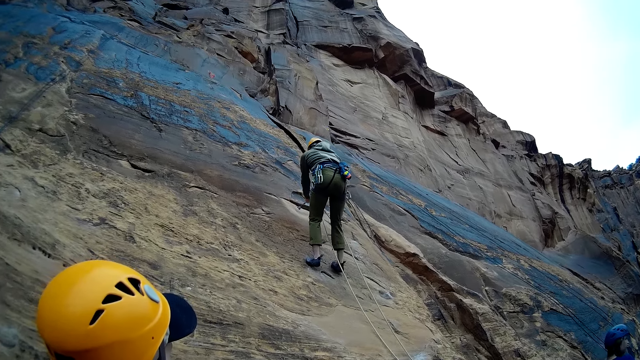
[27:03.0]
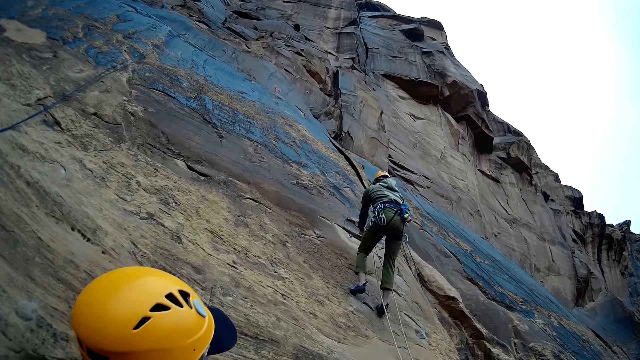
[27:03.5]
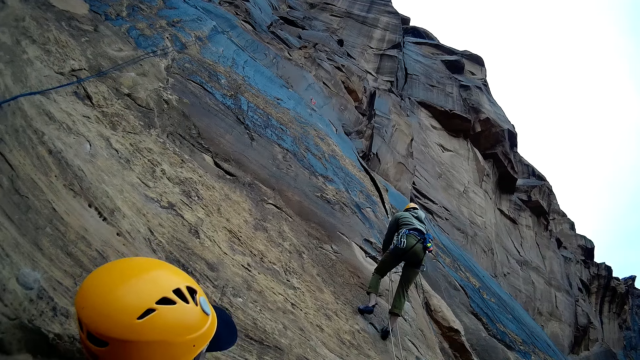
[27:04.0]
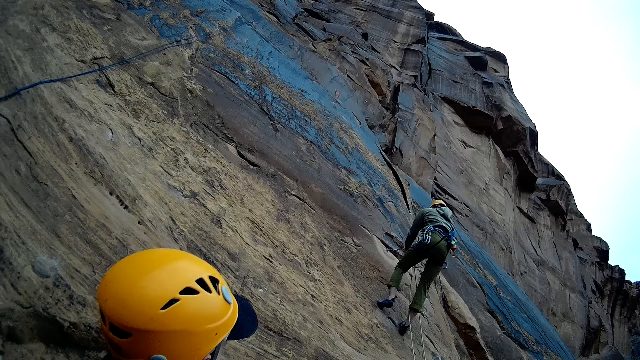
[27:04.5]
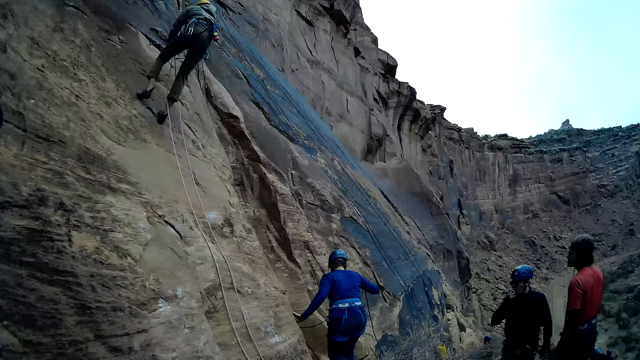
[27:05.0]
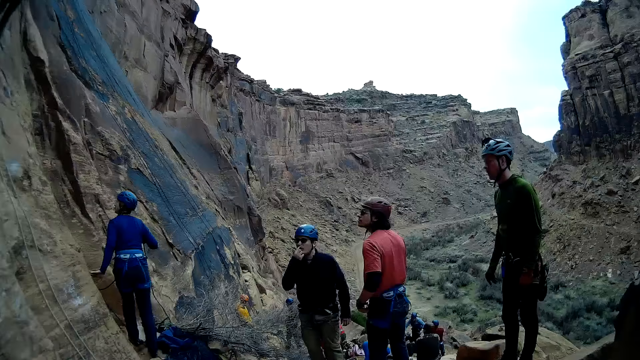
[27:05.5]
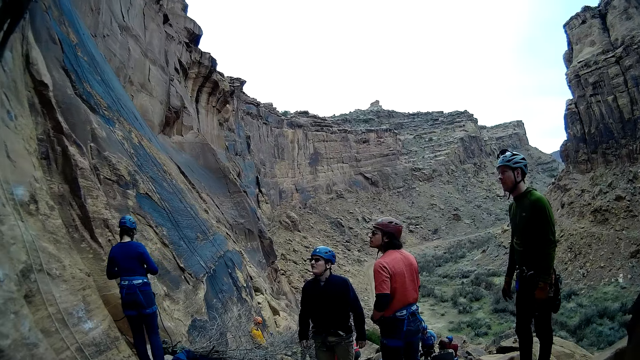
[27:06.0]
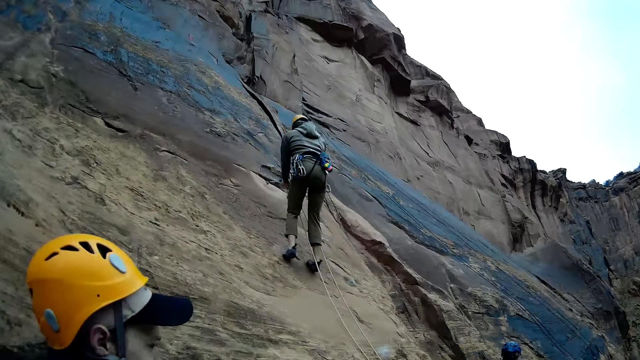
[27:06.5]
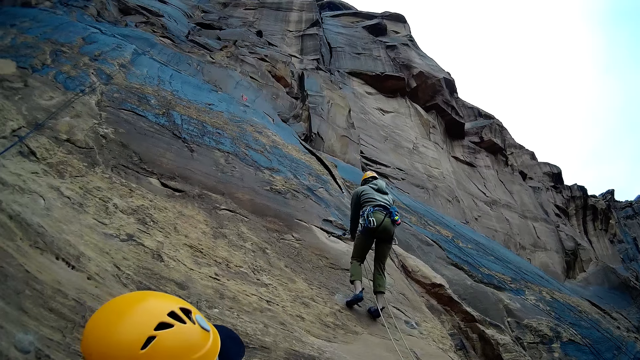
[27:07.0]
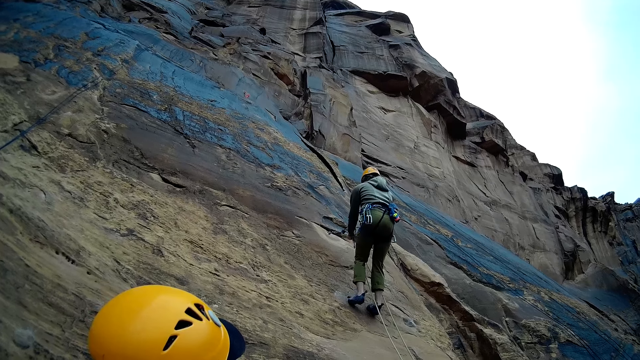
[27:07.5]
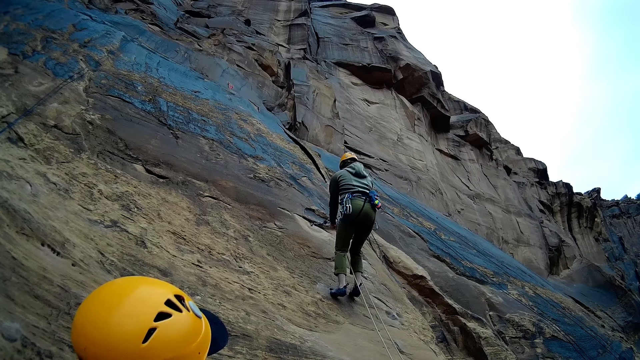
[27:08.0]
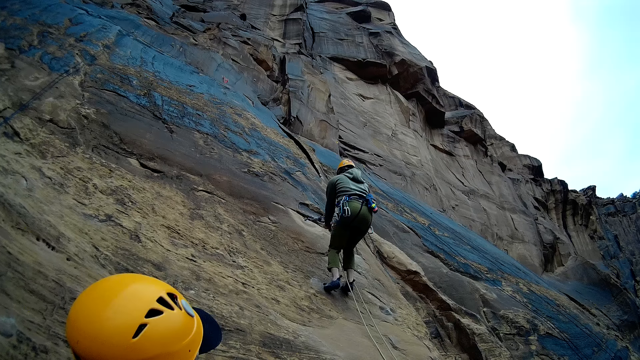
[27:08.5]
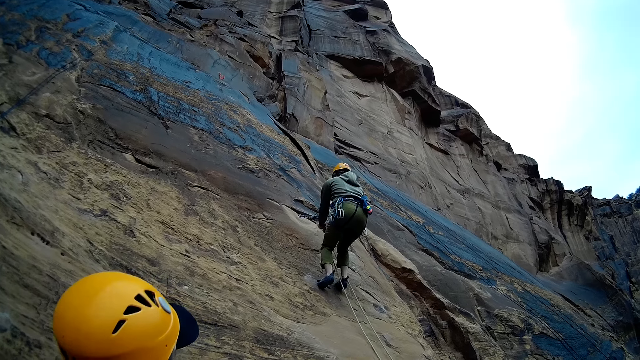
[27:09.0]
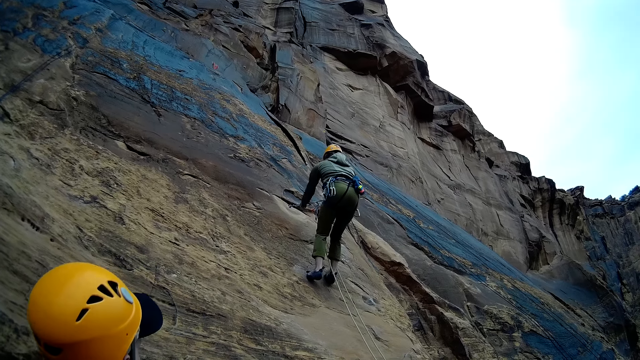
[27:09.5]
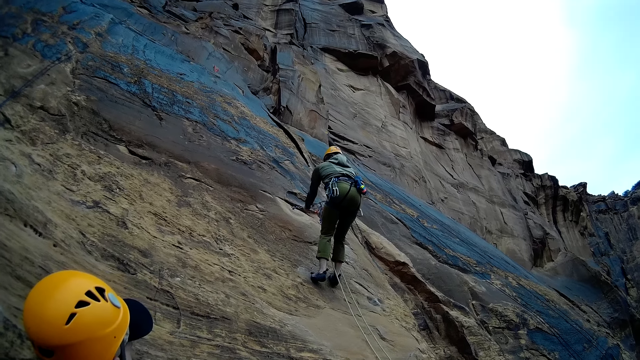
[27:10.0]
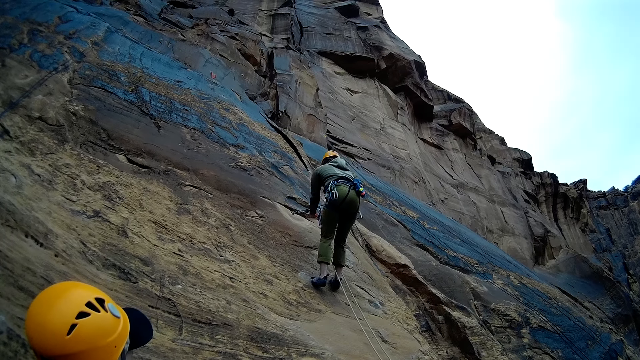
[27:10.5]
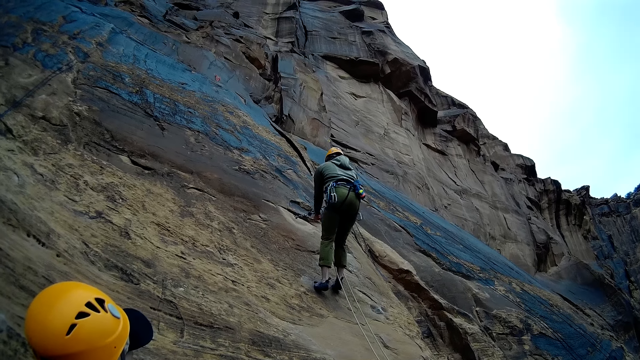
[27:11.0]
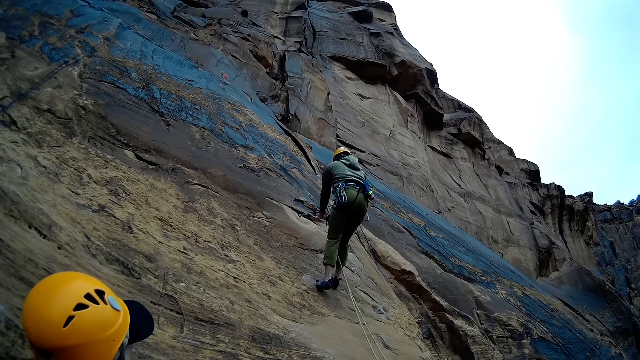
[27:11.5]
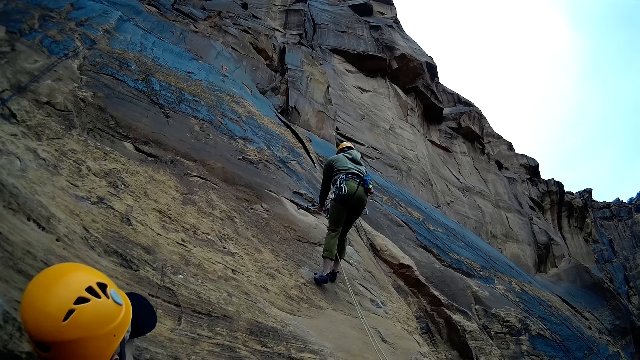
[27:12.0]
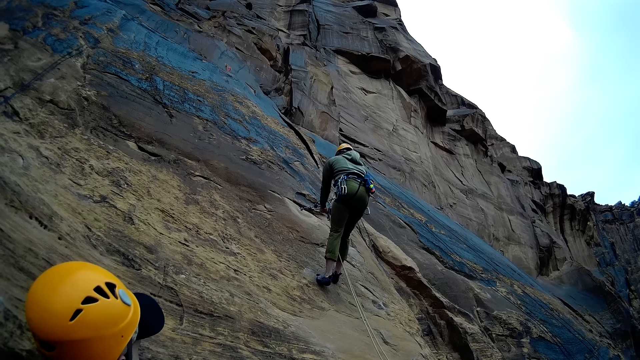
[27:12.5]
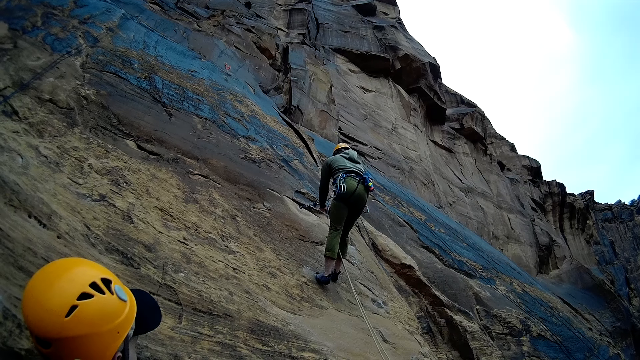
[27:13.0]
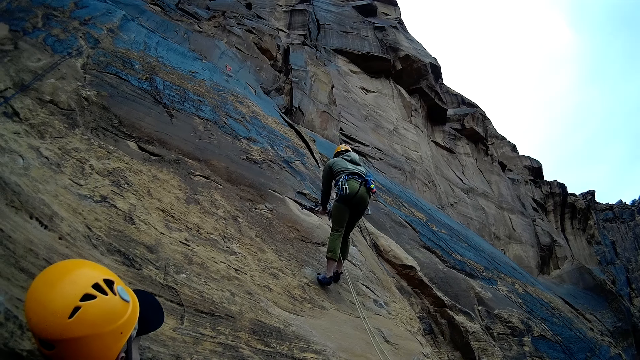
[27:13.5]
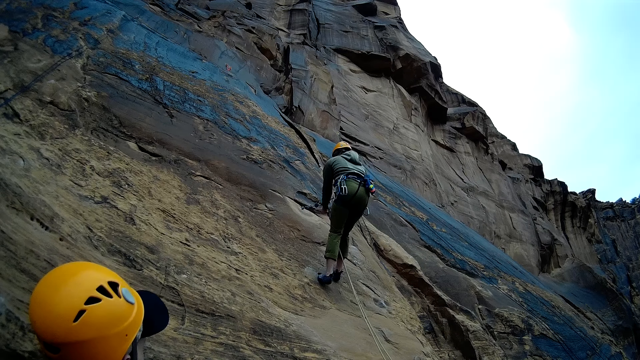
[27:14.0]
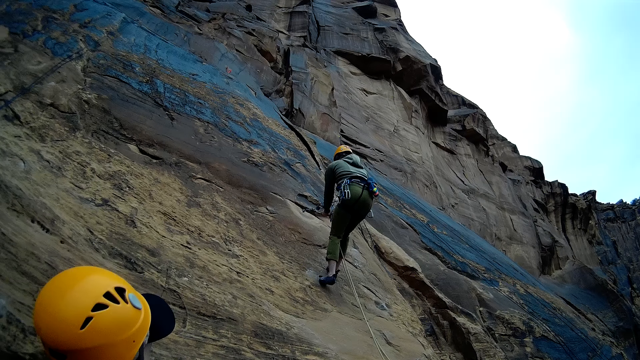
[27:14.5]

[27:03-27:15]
The mountain climber pulls an ice axe on the mountain.

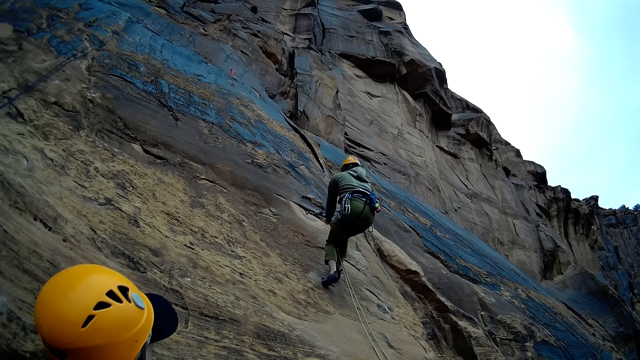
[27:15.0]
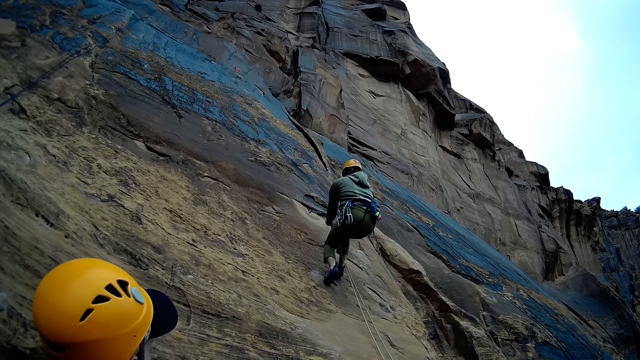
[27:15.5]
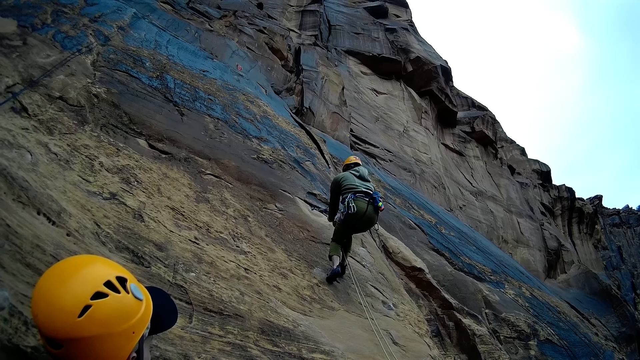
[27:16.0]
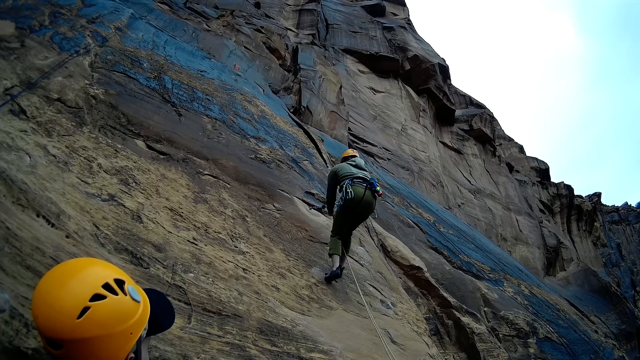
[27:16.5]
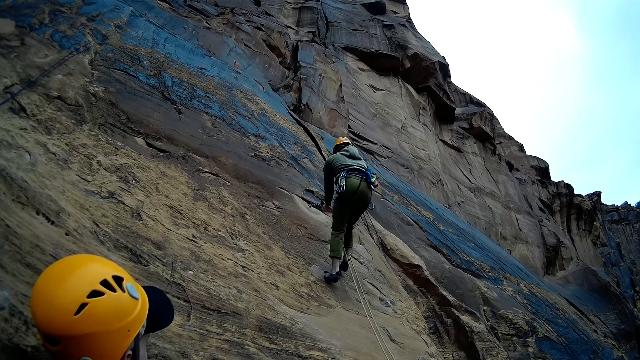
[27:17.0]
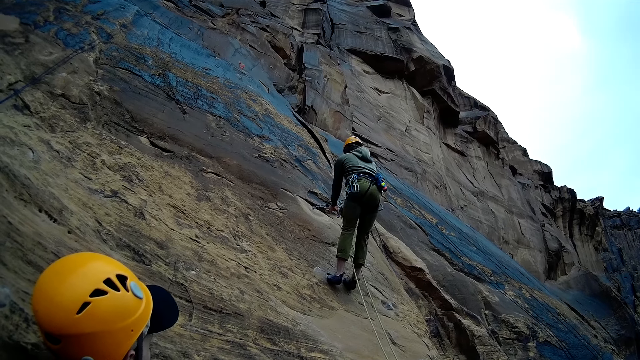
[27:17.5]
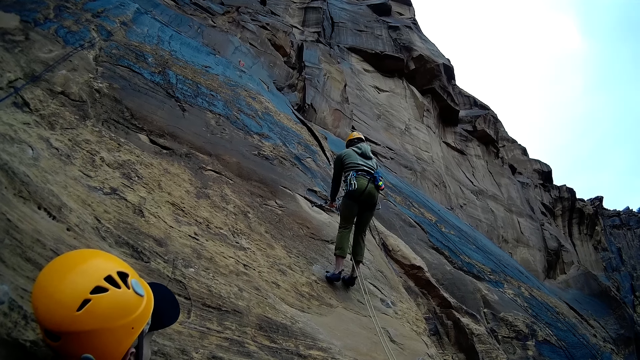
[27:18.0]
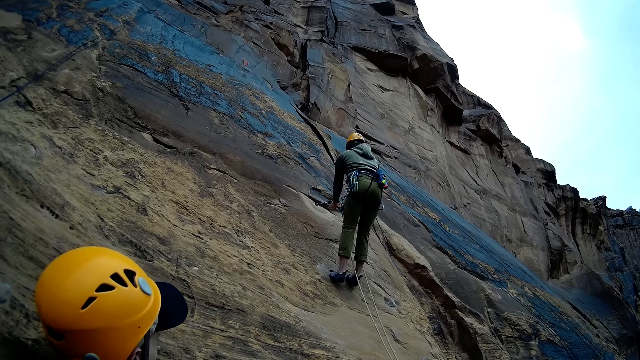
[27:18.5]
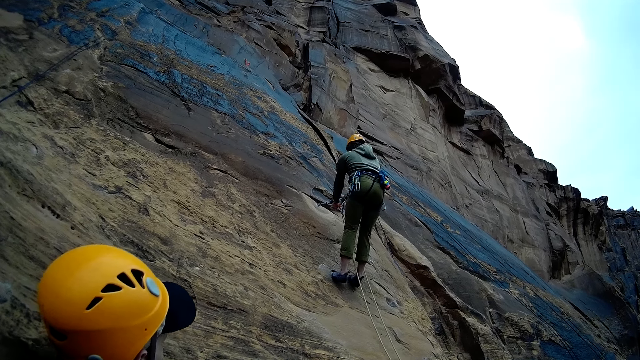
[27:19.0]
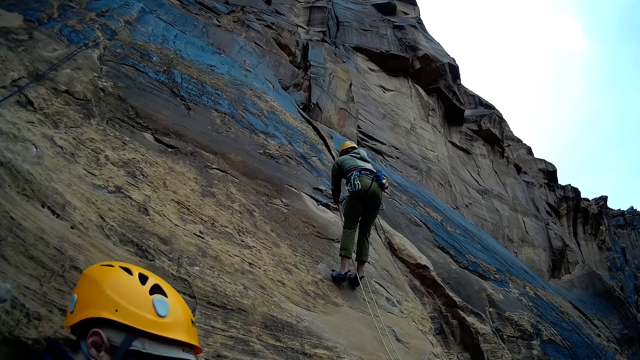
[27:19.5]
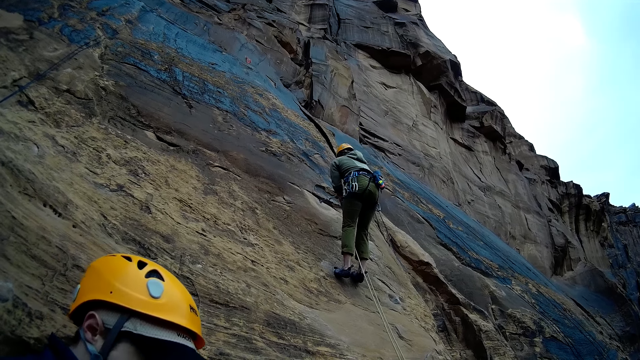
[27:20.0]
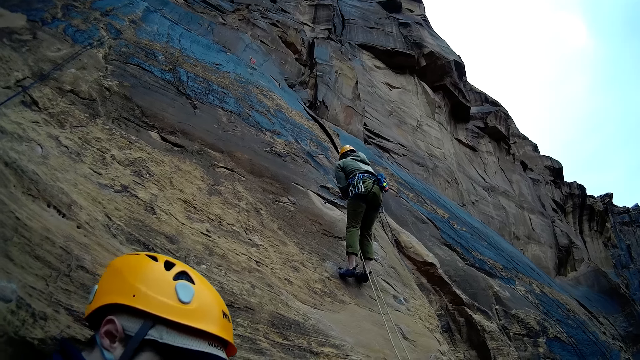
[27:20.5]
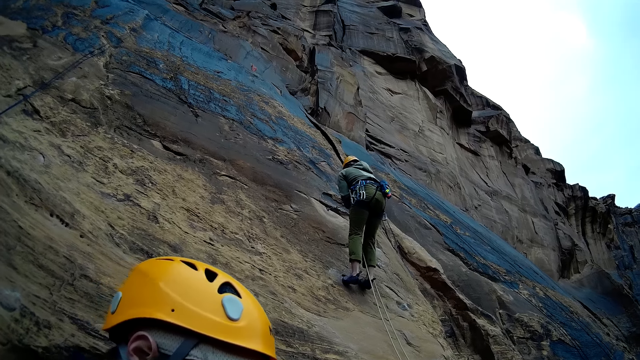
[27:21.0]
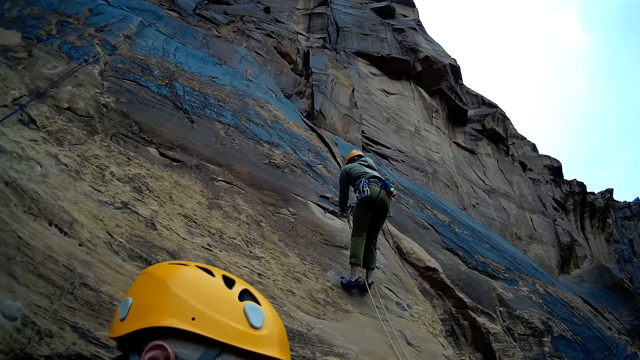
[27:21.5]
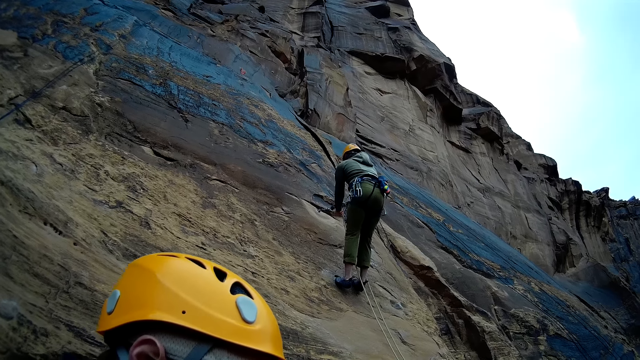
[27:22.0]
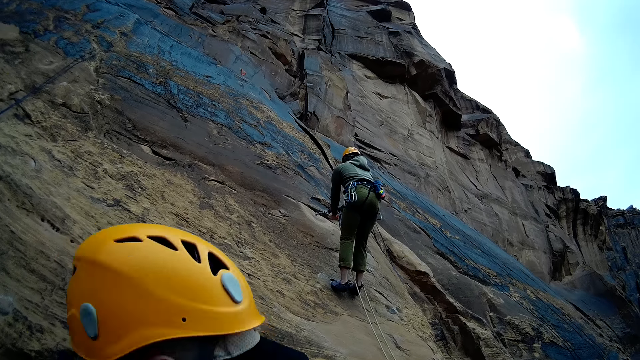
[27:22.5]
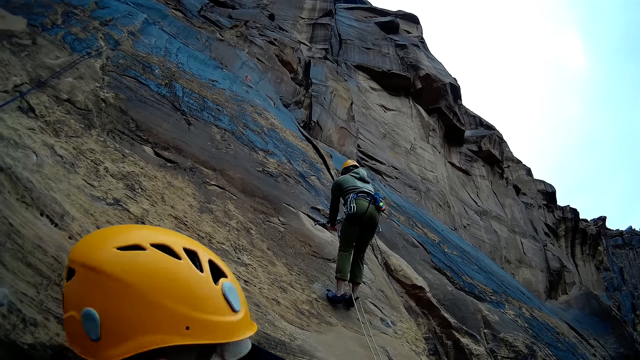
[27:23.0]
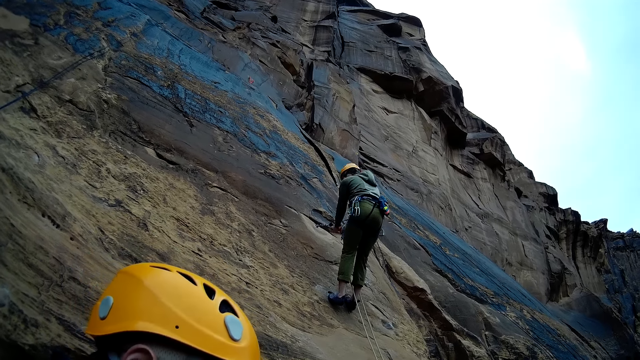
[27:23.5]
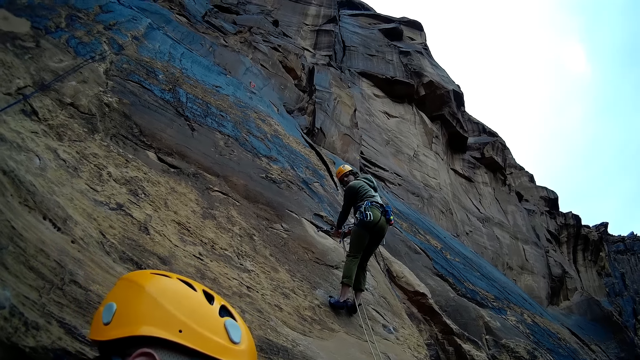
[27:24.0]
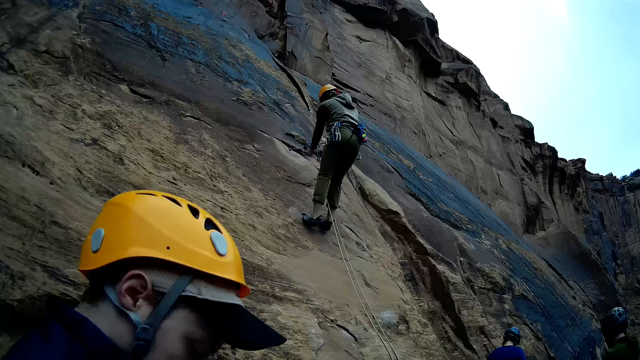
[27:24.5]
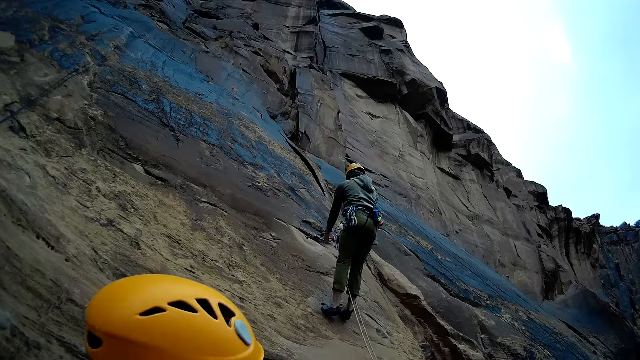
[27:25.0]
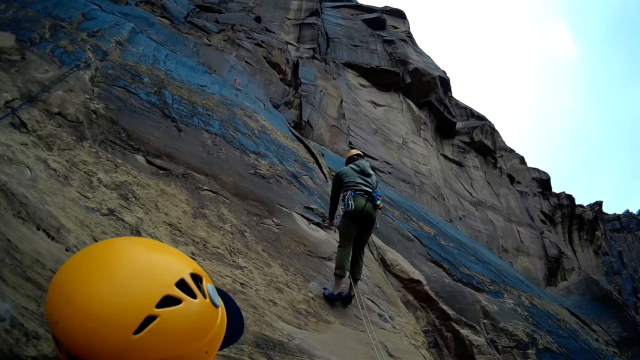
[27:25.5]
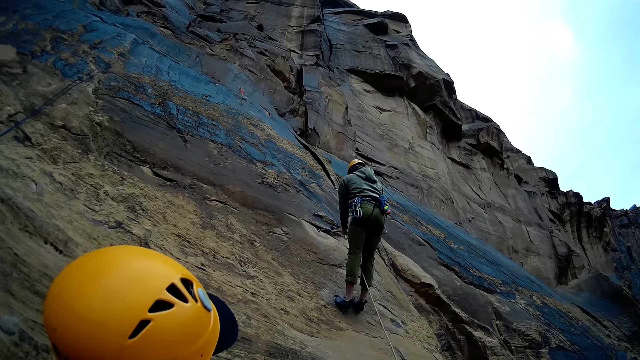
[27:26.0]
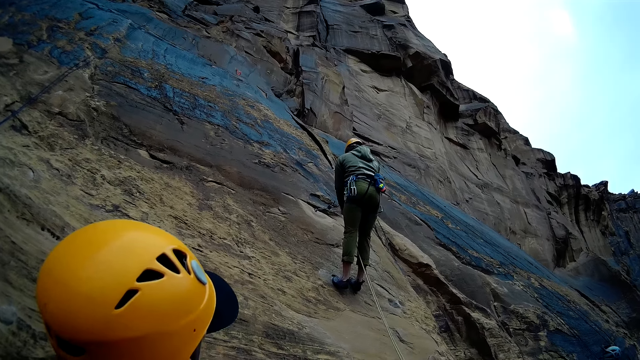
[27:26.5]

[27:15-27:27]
The camera wearer discusses with the mountain climber. He gesticulates with his hands.
